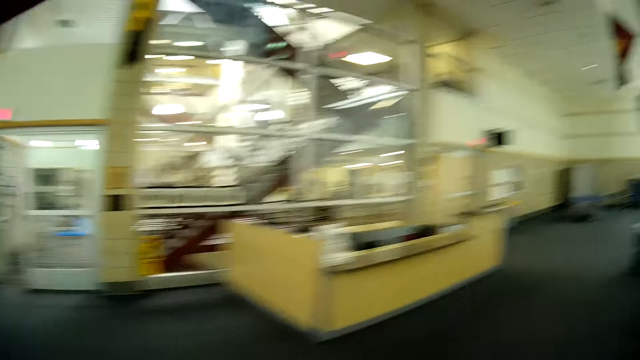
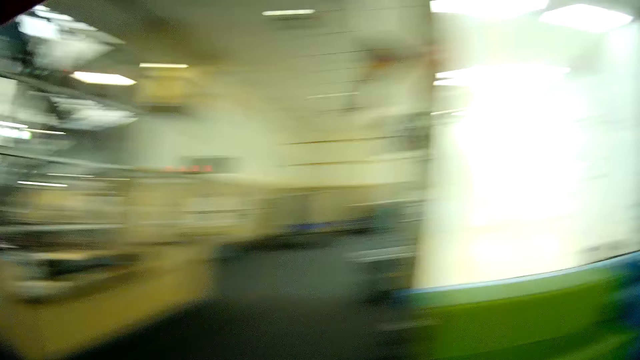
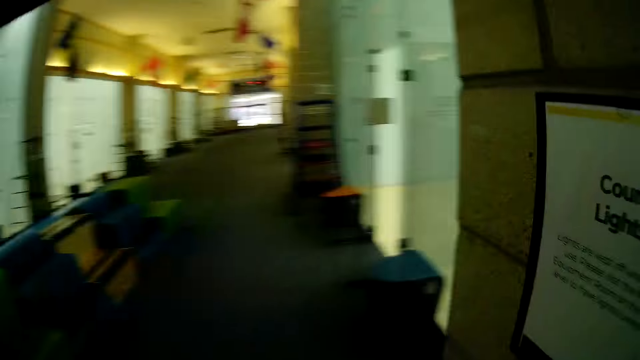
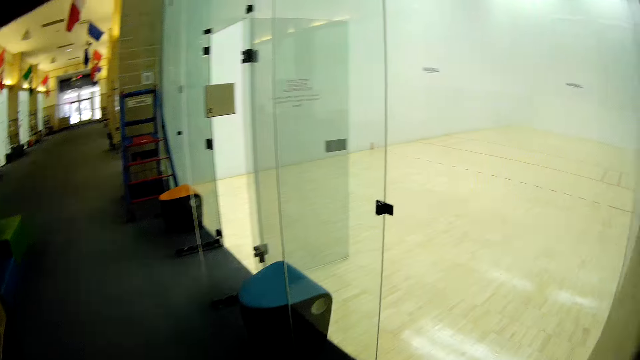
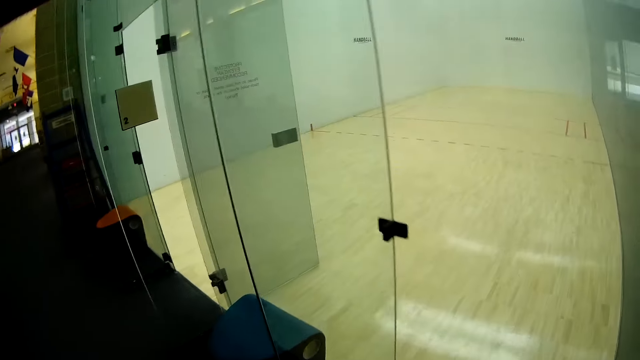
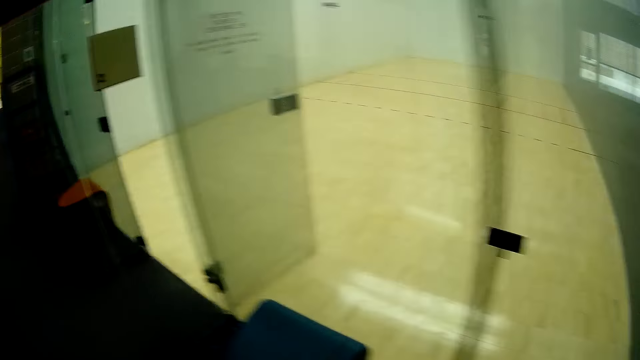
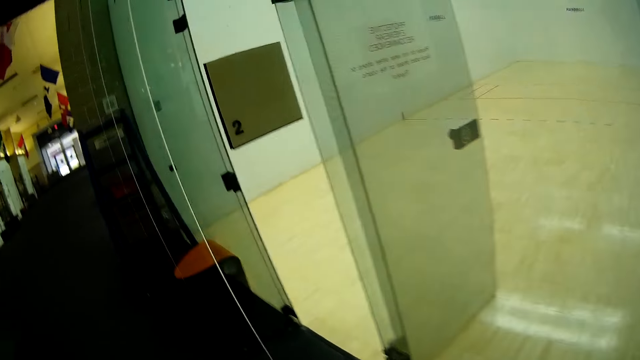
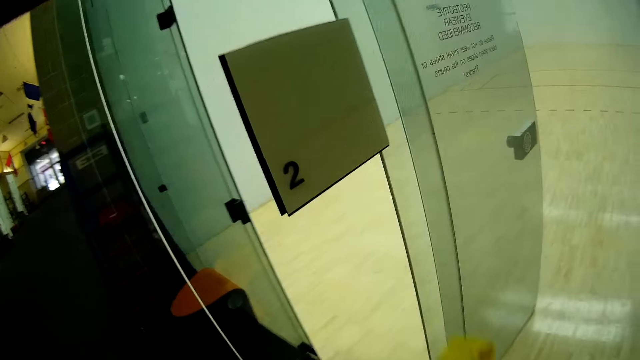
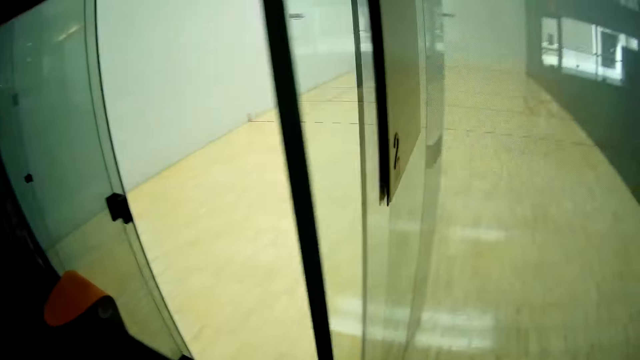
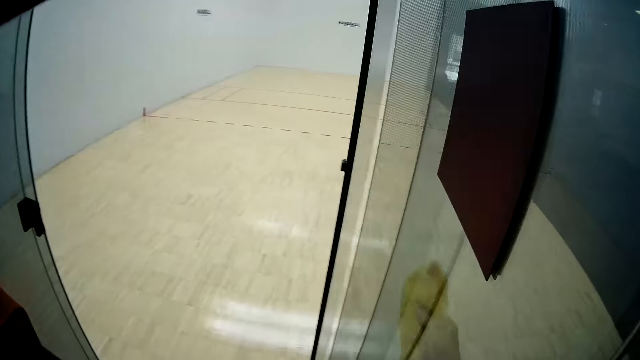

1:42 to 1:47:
The camera wearer looks around the room. He walks toward the glass window. He cleans a glass door with a napkin with his right hand.

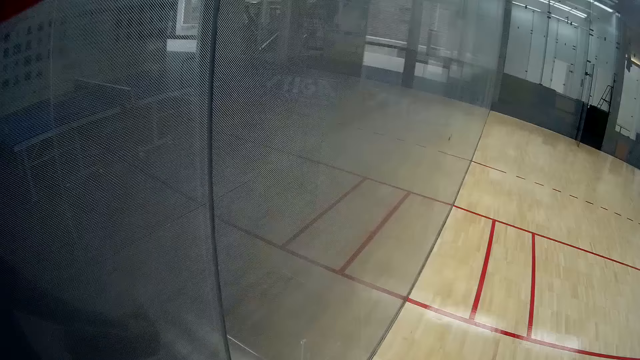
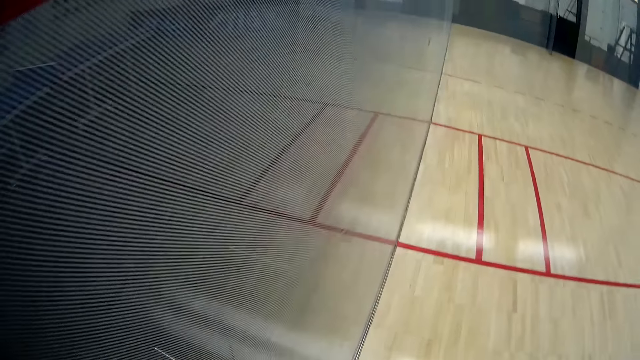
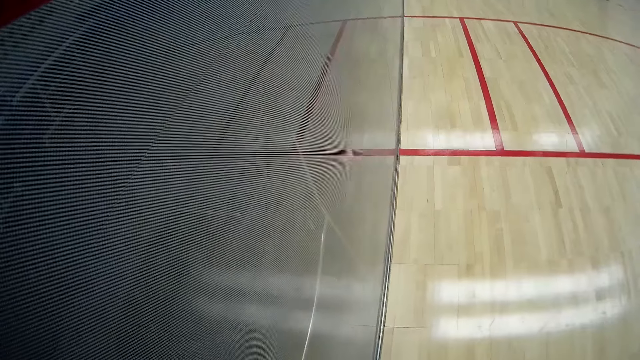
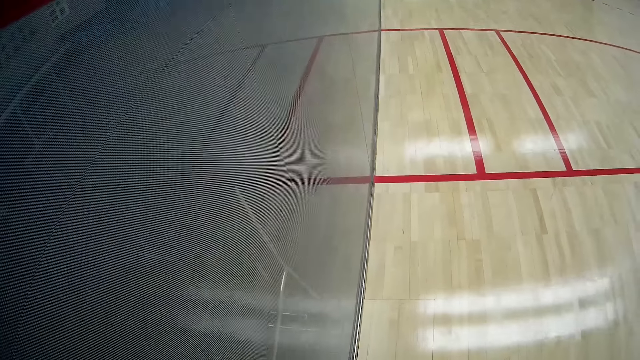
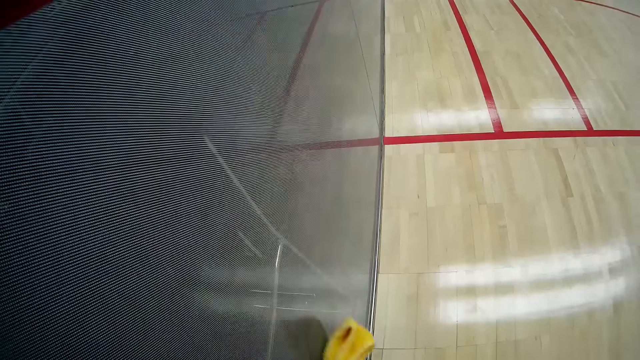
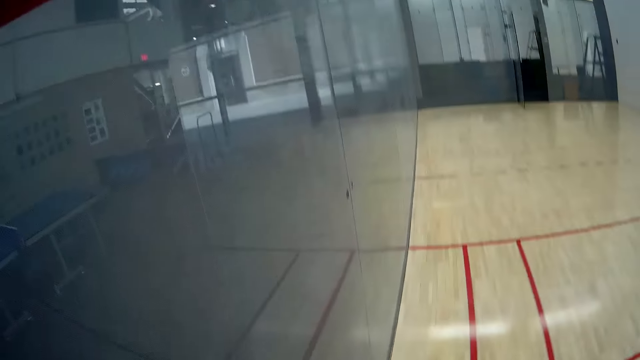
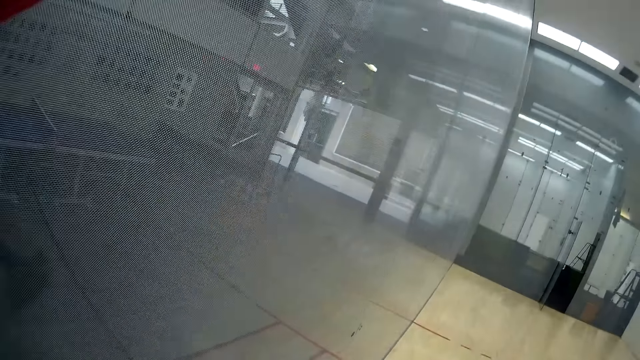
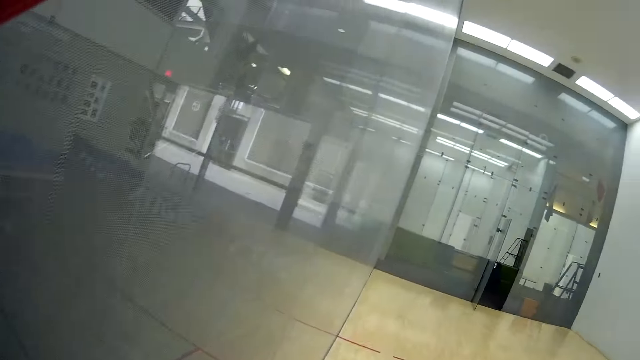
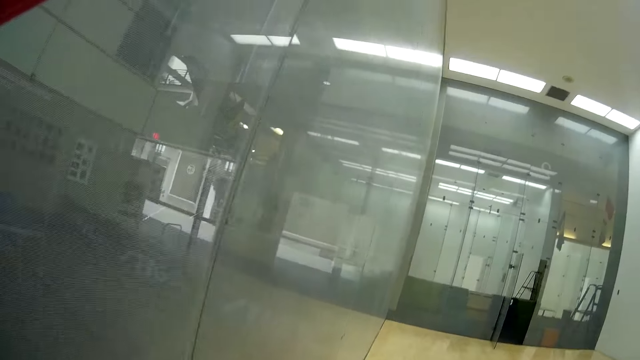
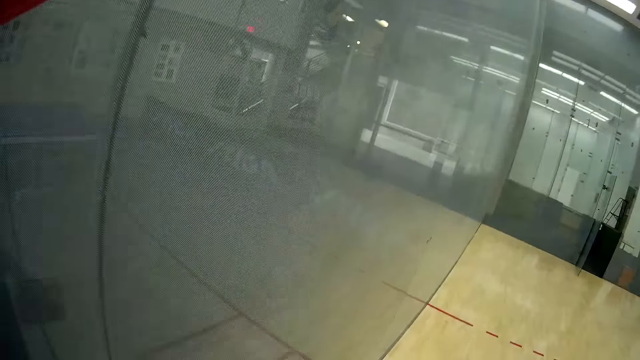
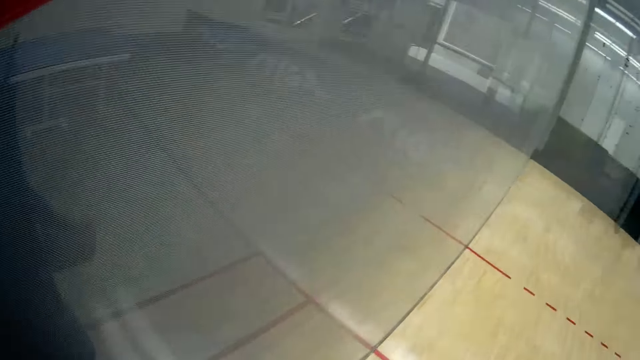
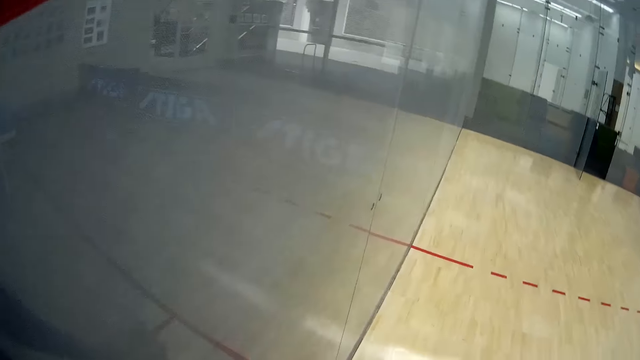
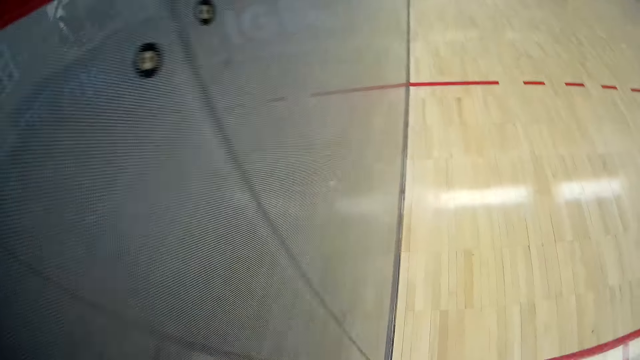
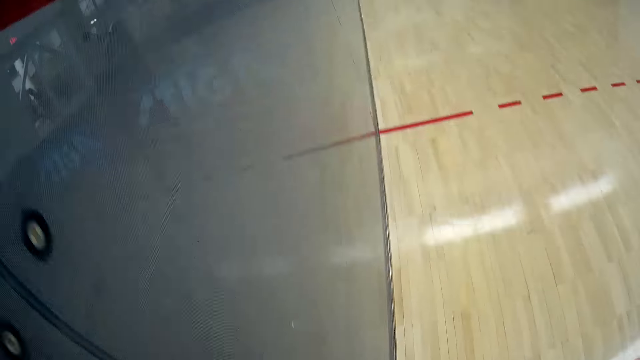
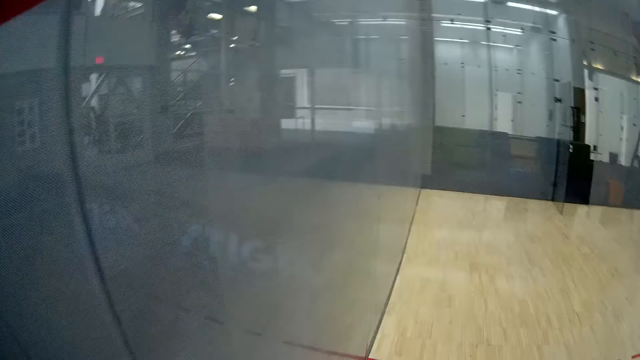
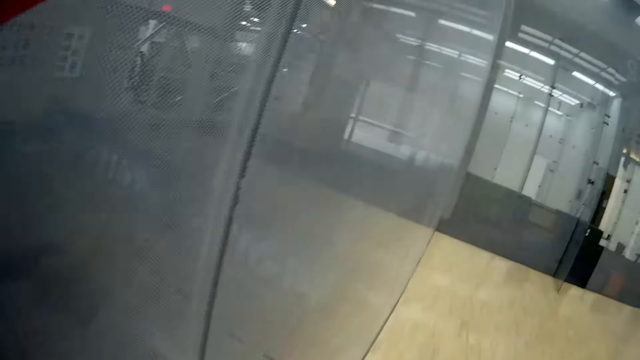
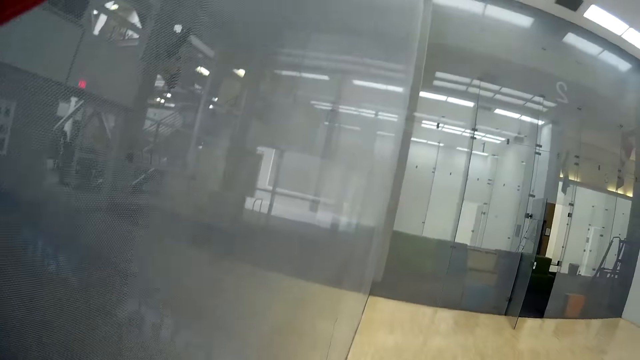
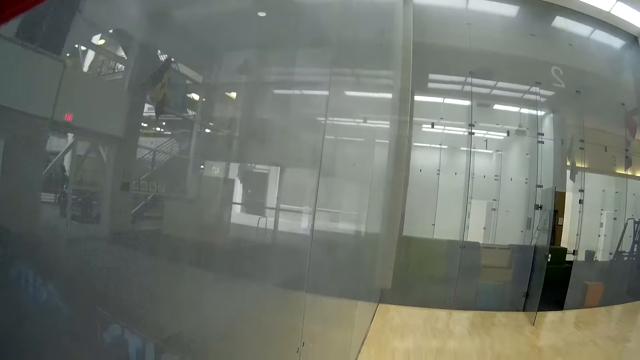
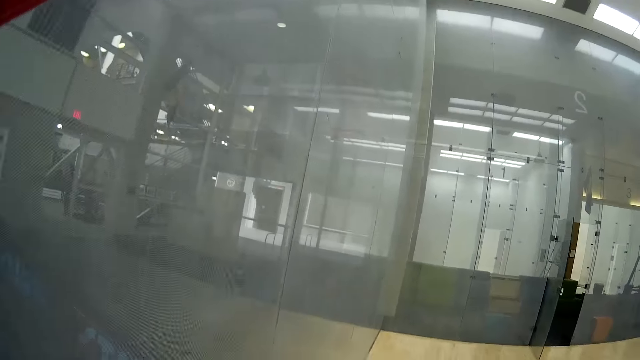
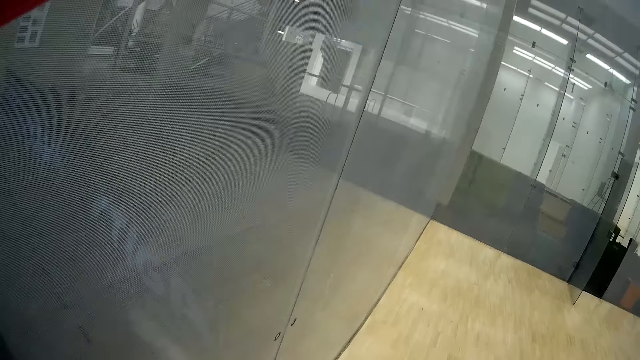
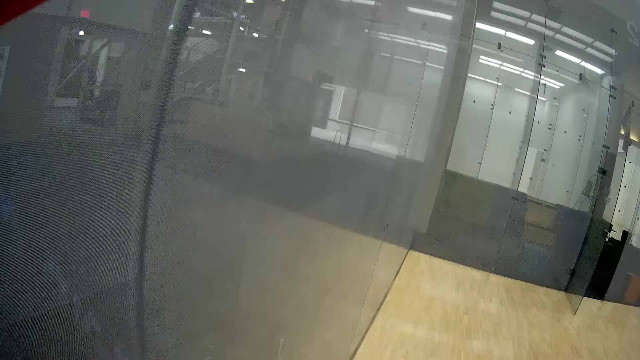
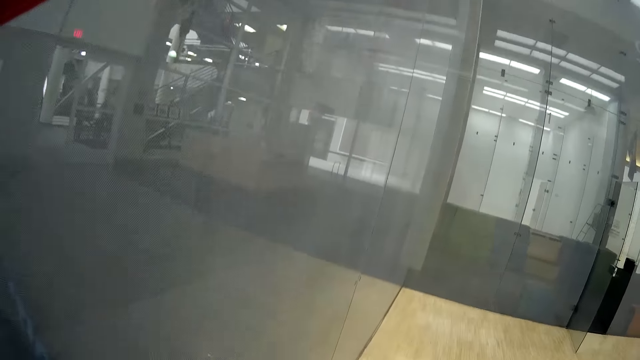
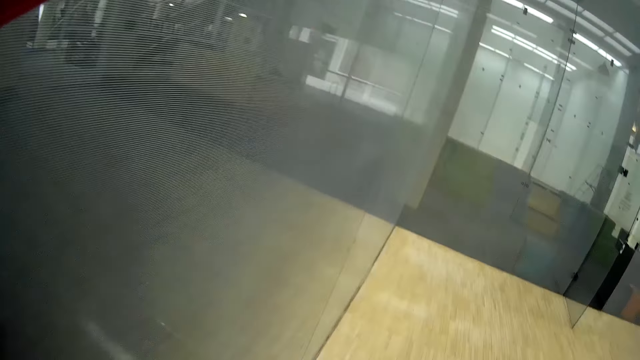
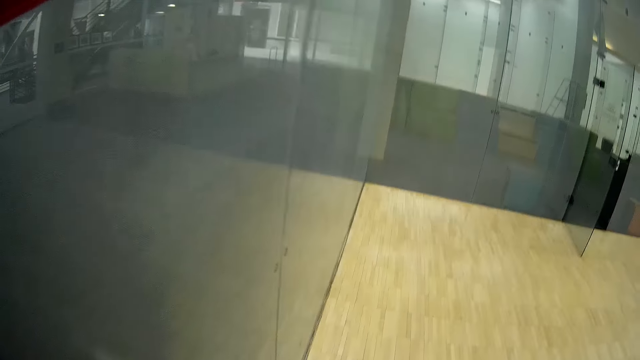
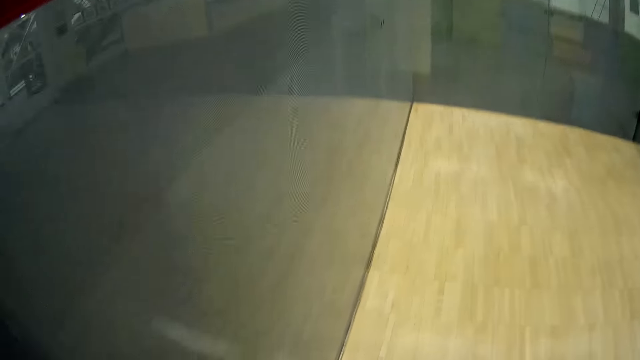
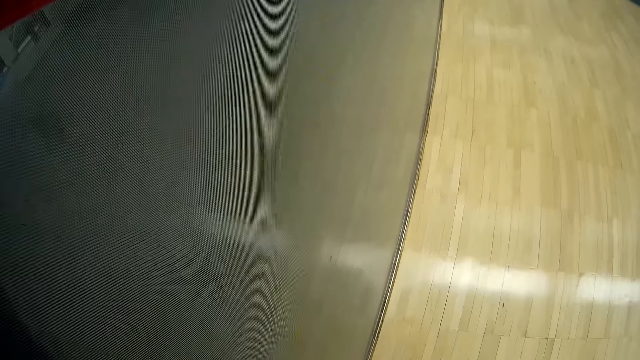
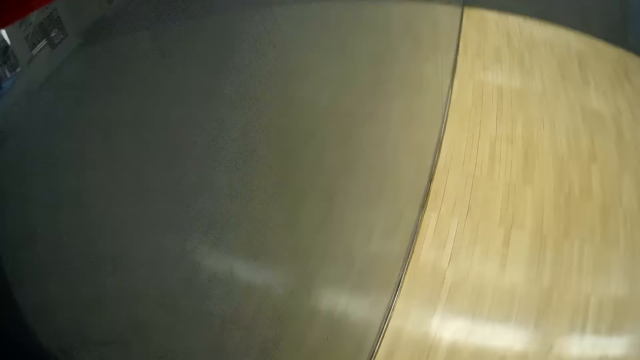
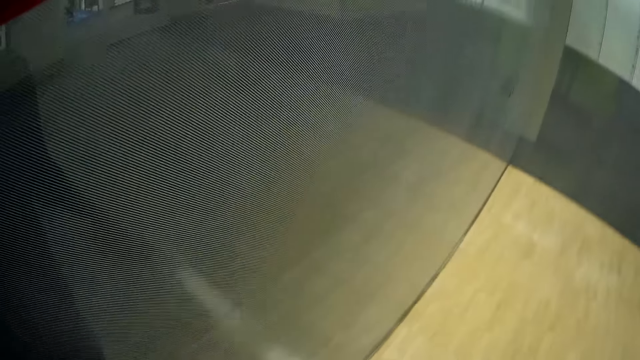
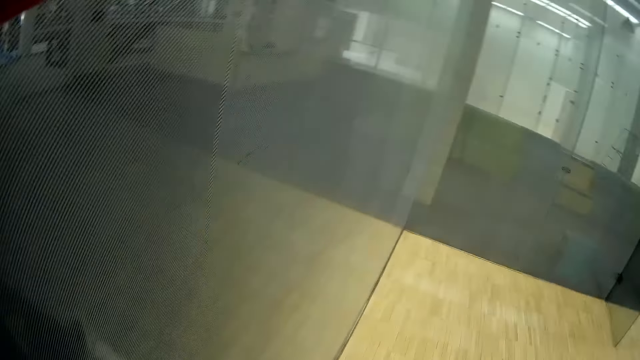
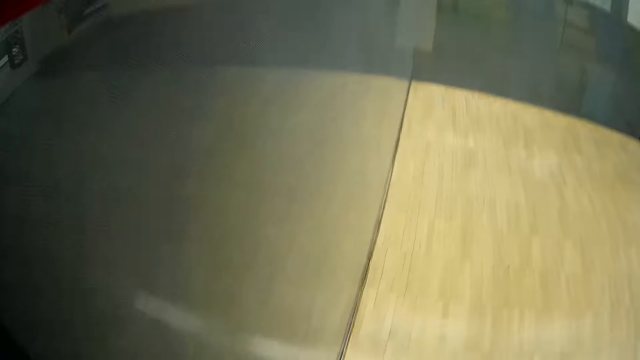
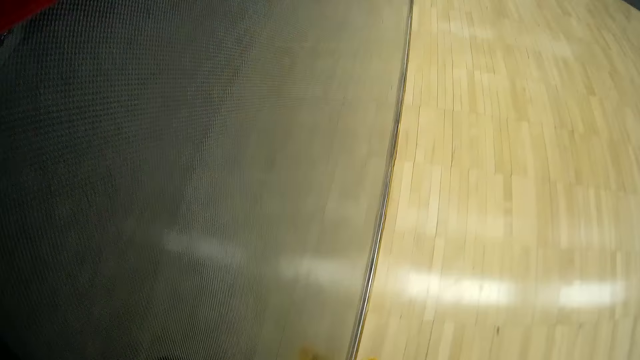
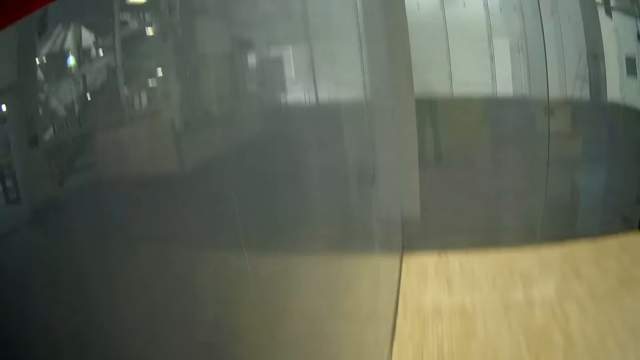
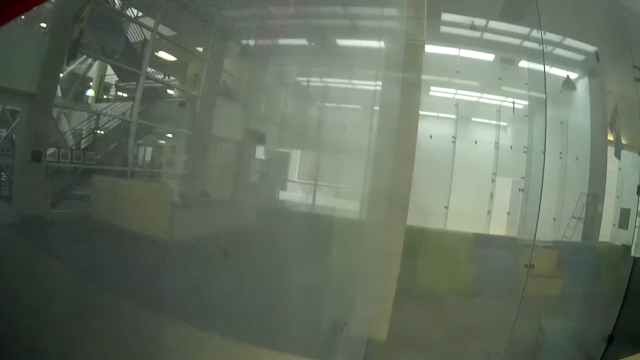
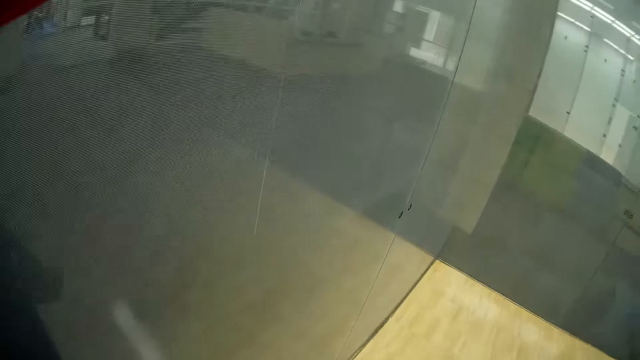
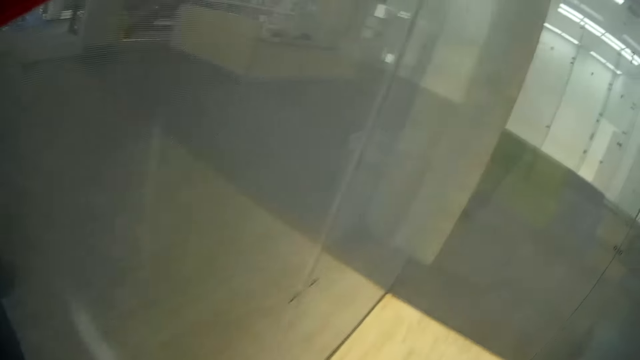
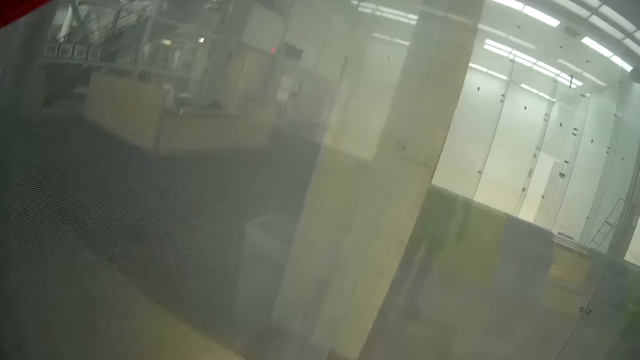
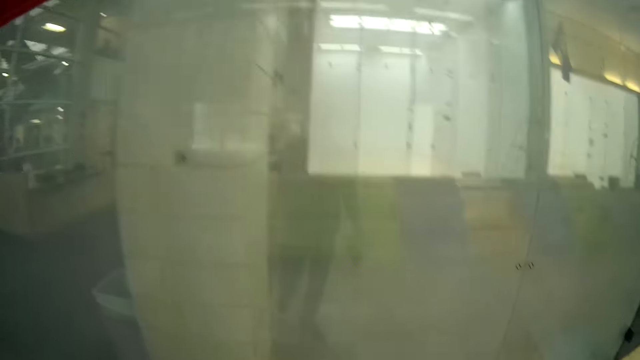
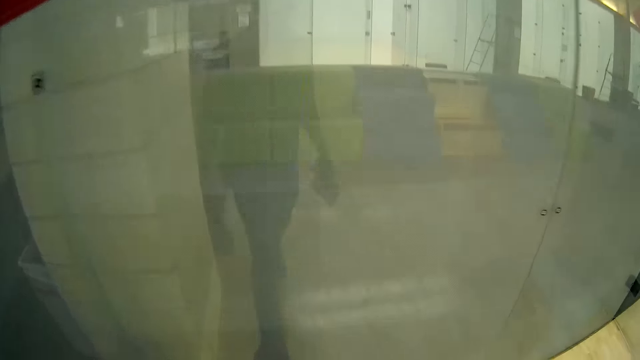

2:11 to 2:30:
The camera wearer wipes the glass window with the wipe towel. They look at the window glass.
